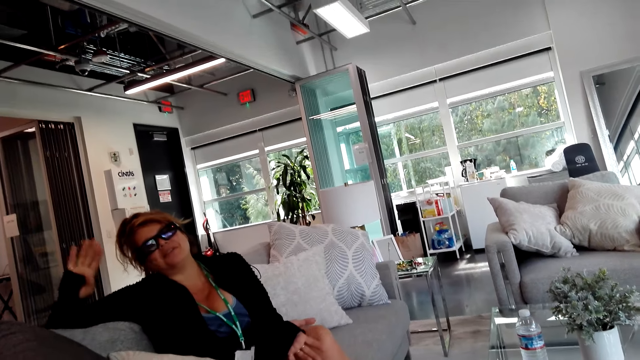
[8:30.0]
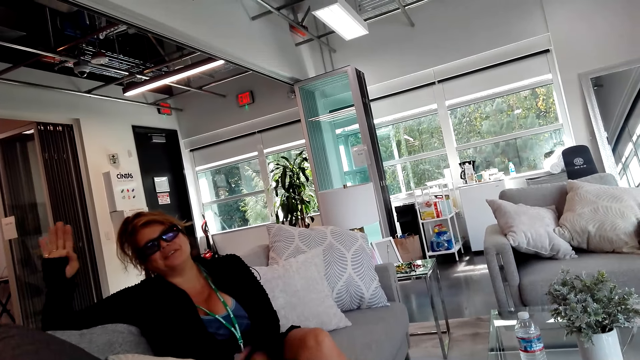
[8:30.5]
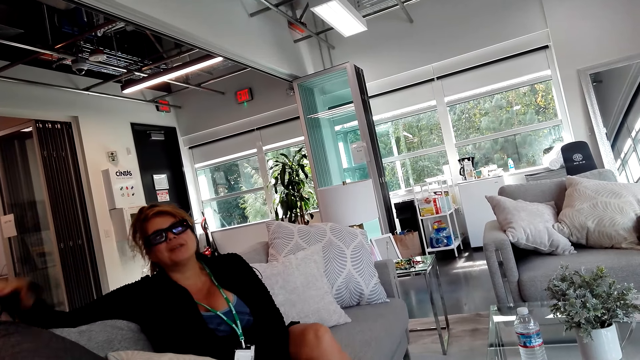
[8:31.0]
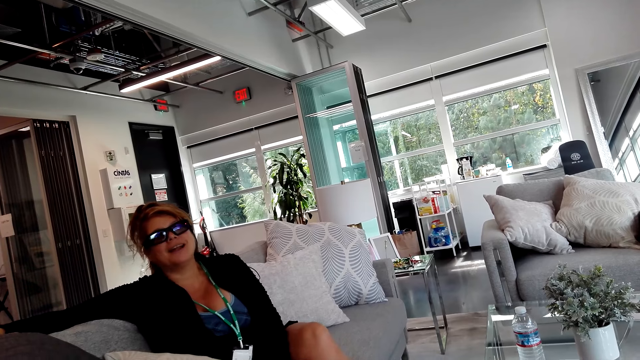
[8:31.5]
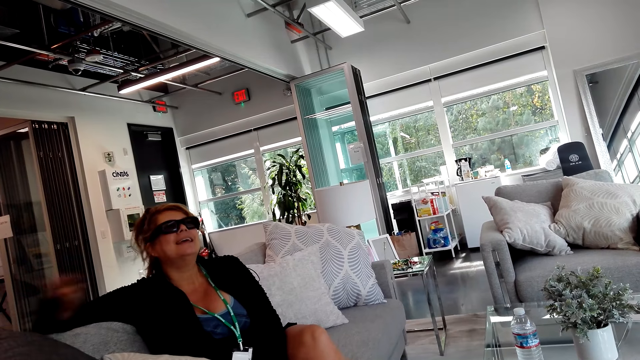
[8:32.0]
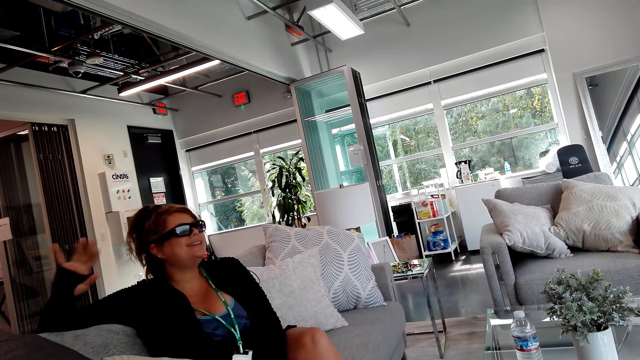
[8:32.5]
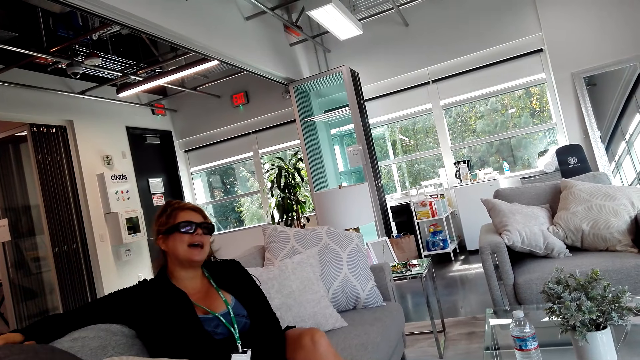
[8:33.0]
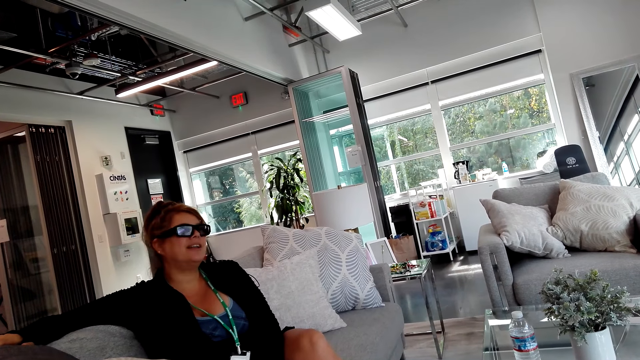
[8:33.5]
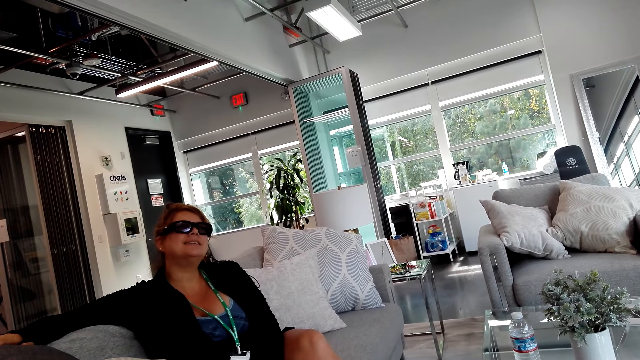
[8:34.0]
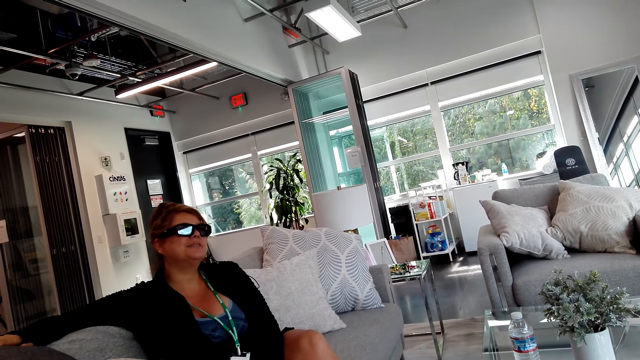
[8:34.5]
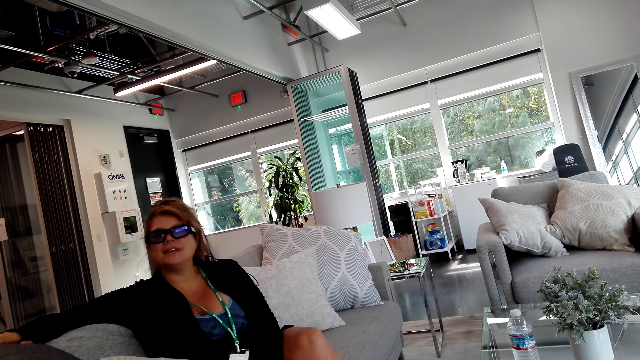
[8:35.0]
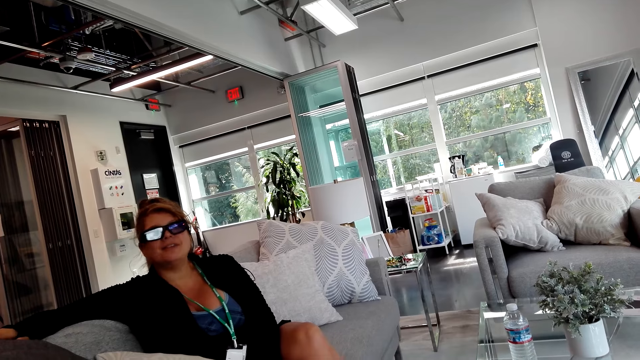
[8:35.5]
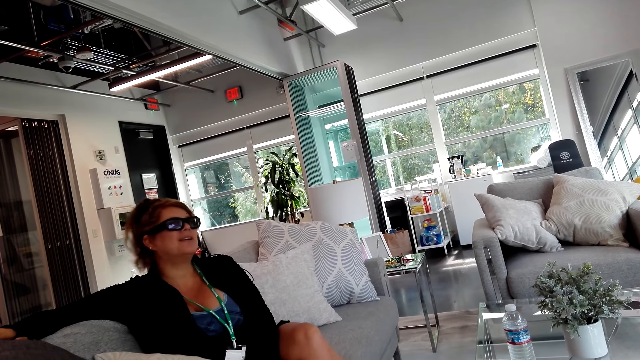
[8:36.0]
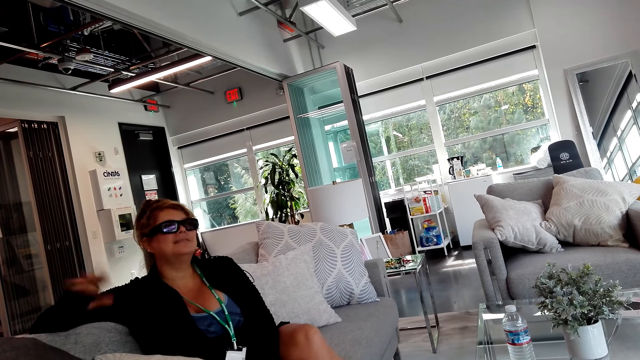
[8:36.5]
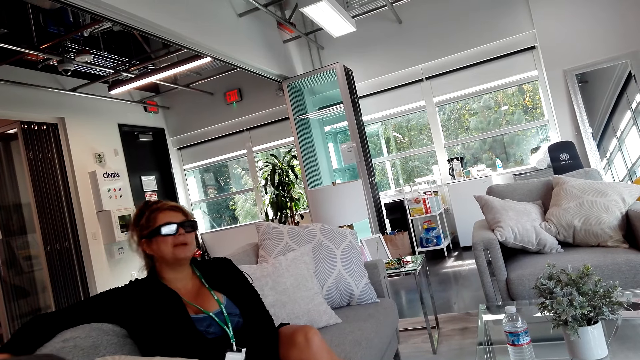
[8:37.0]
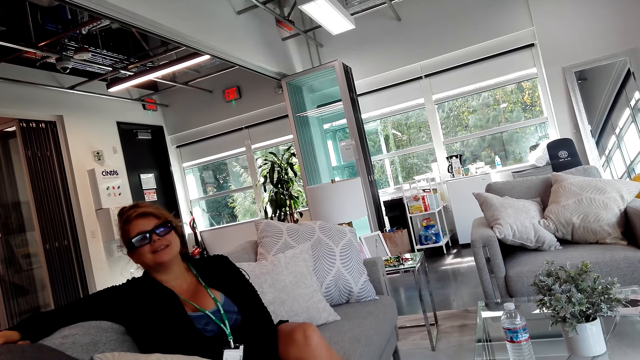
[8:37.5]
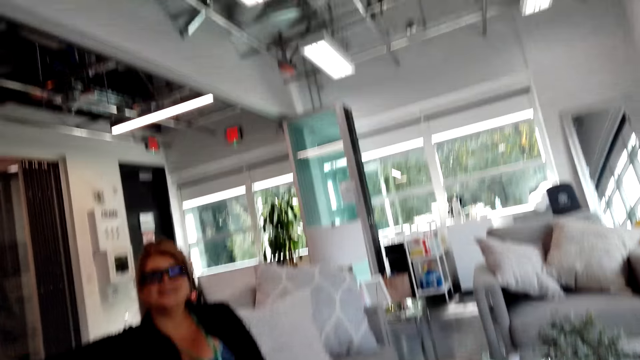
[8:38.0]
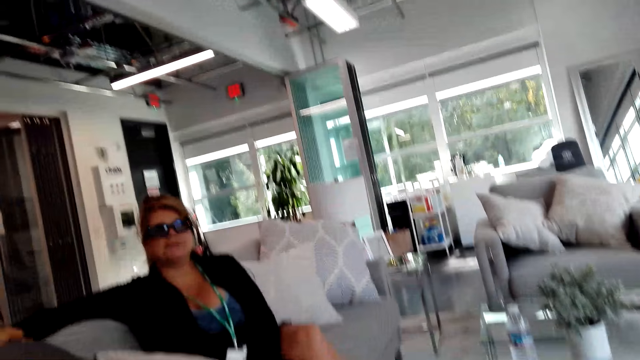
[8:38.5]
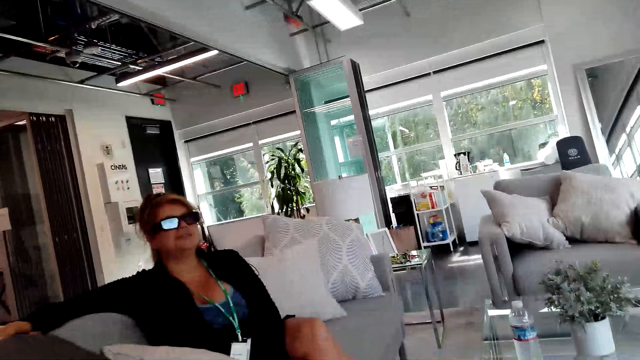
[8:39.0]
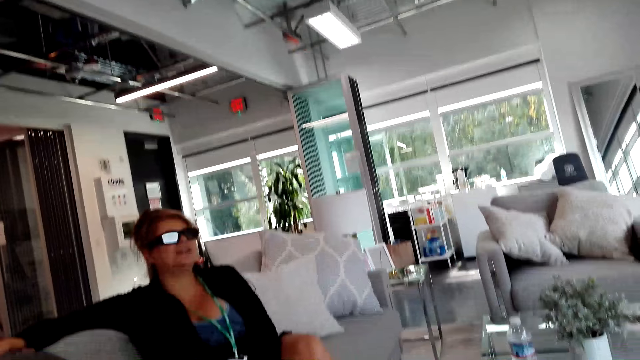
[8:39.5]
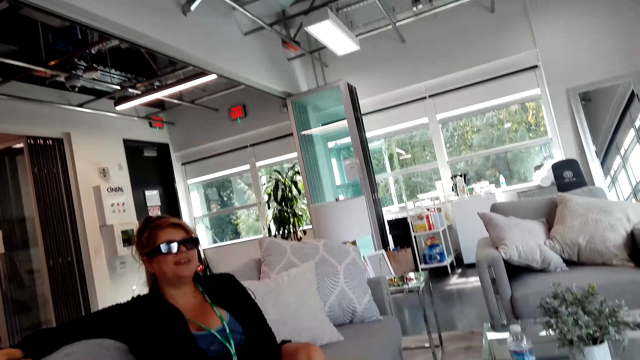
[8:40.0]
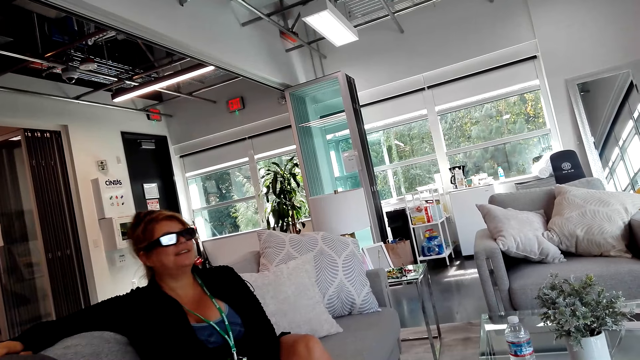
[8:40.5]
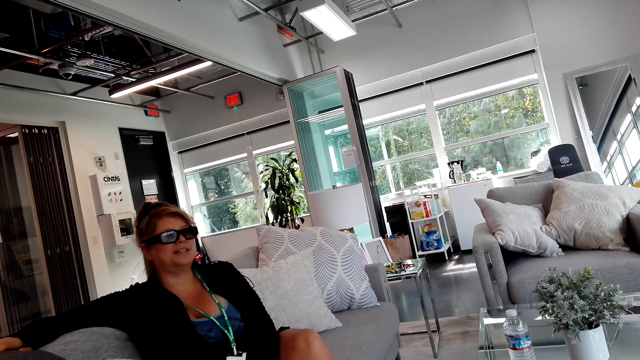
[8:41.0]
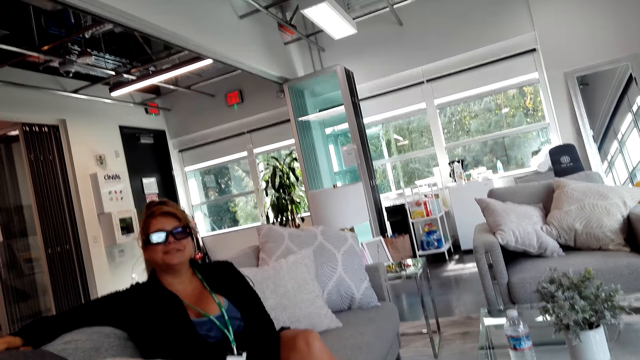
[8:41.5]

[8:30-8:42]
A woman dialogues with the camera wearer. The woman talks with hand gestures.

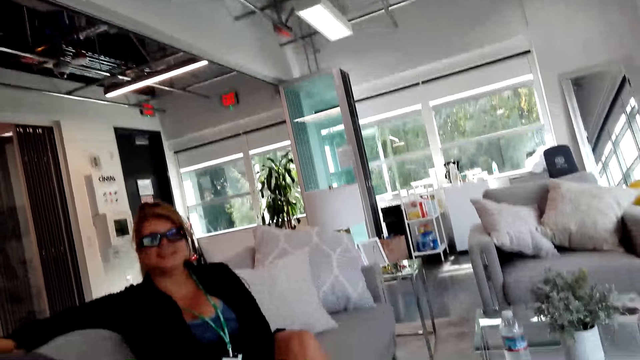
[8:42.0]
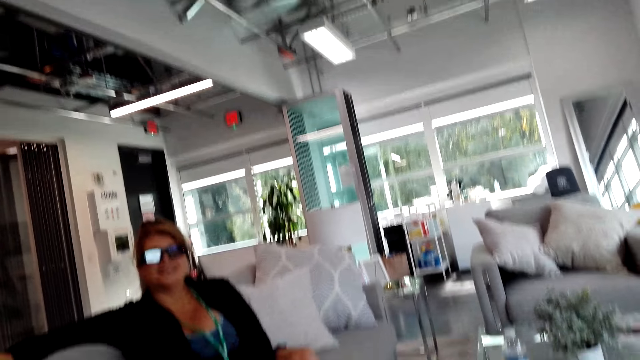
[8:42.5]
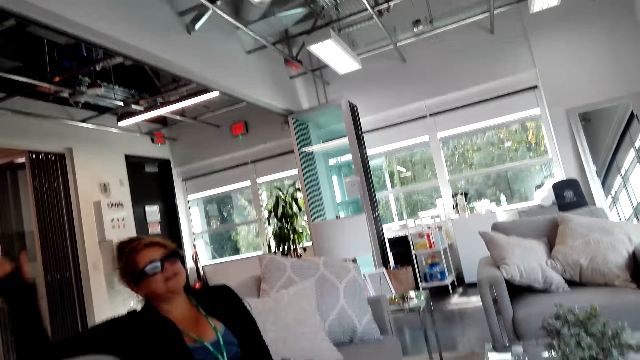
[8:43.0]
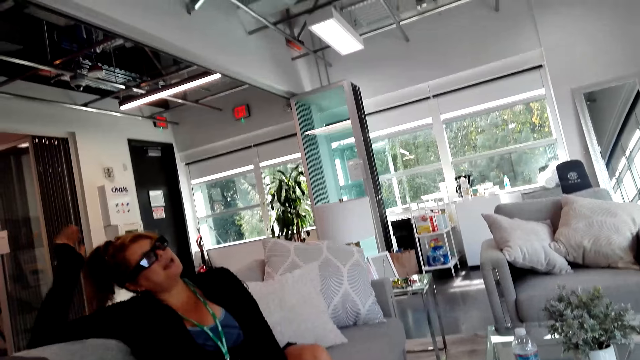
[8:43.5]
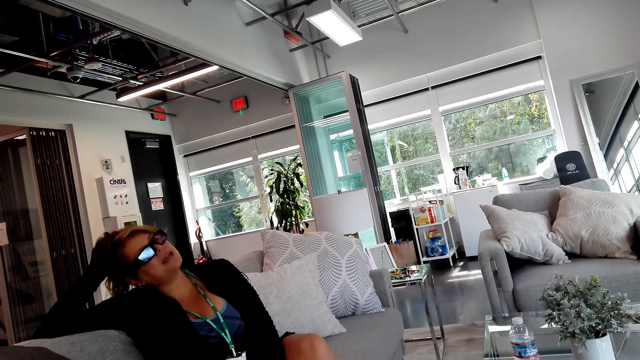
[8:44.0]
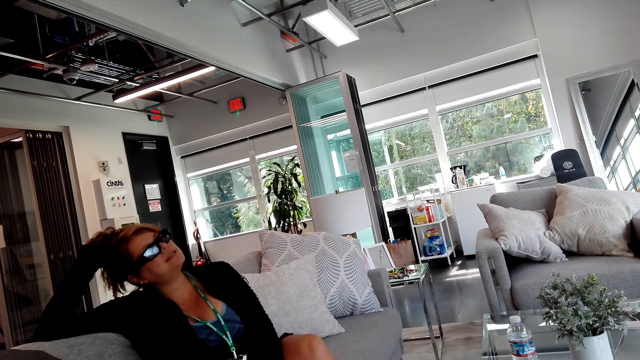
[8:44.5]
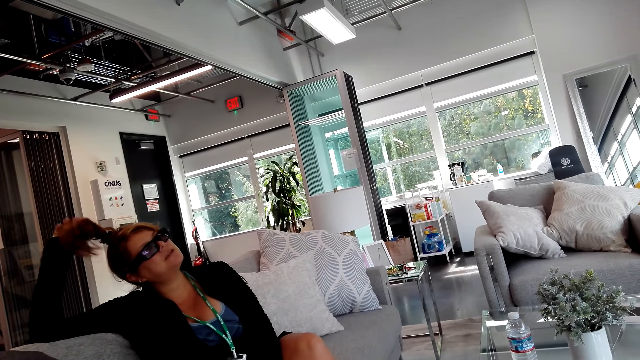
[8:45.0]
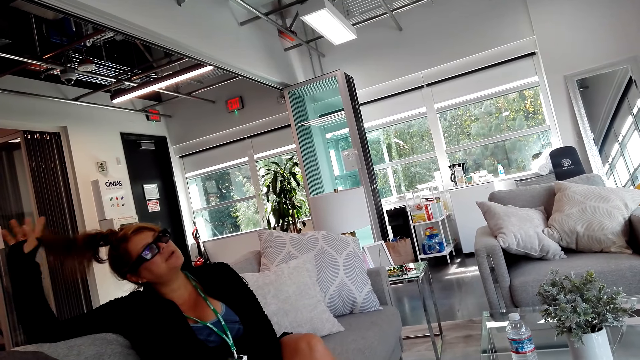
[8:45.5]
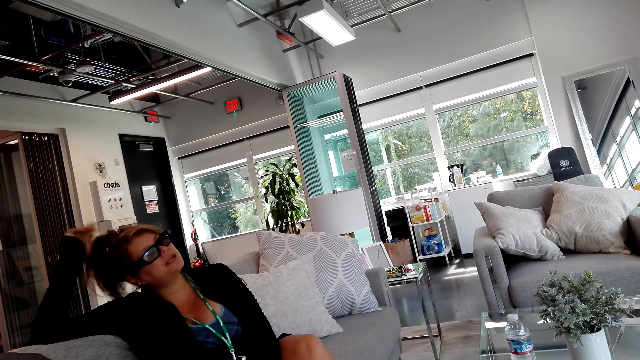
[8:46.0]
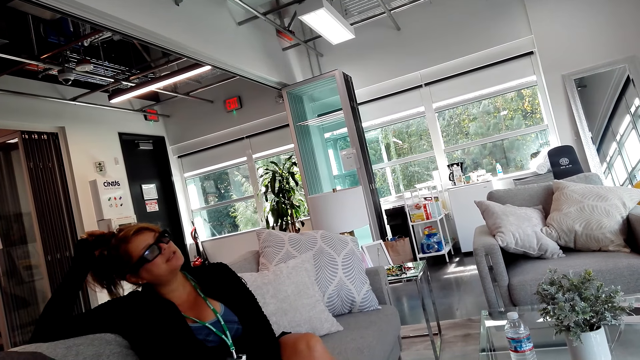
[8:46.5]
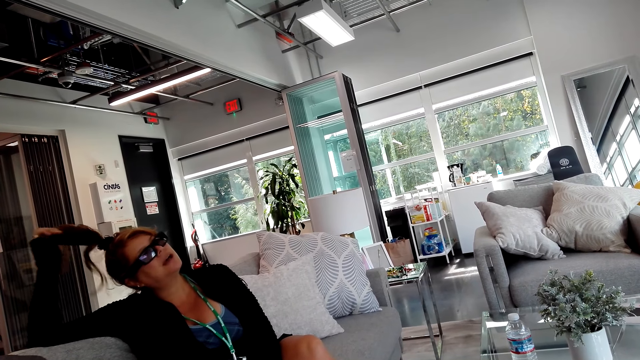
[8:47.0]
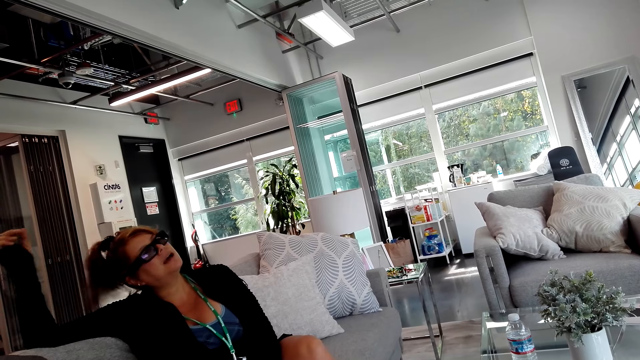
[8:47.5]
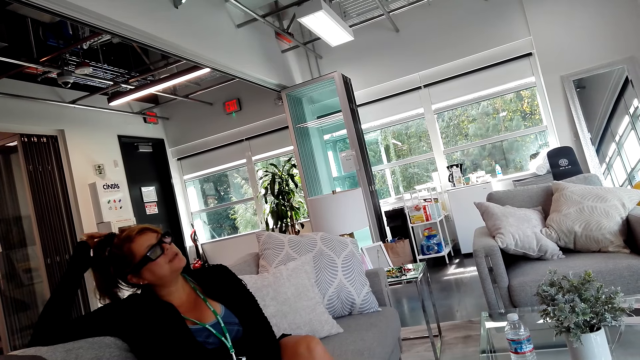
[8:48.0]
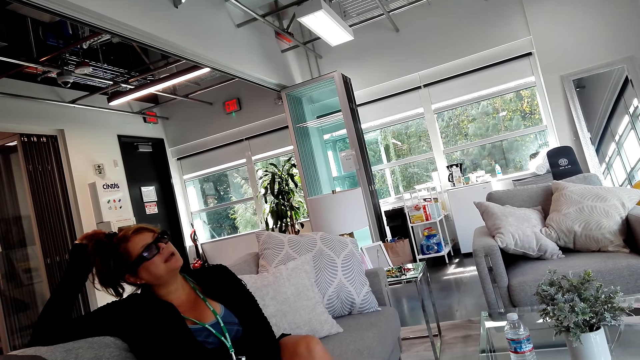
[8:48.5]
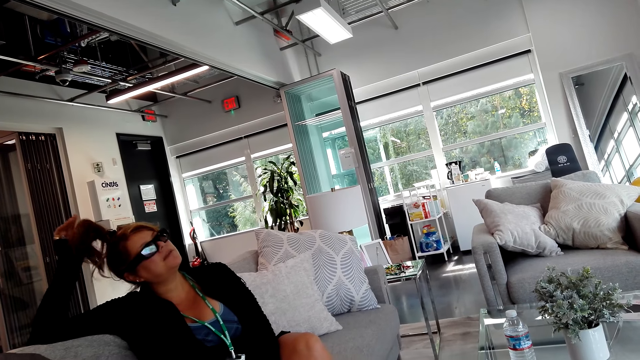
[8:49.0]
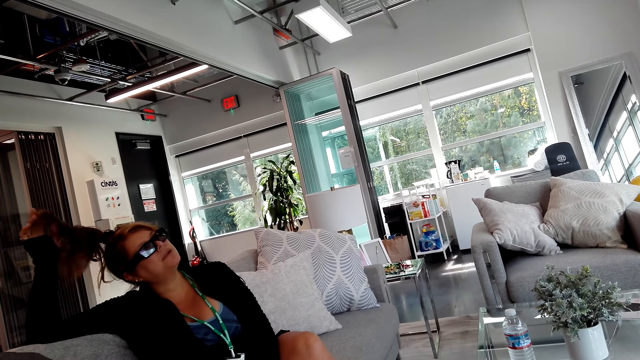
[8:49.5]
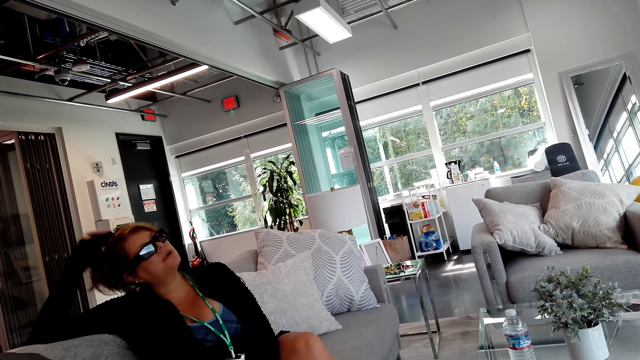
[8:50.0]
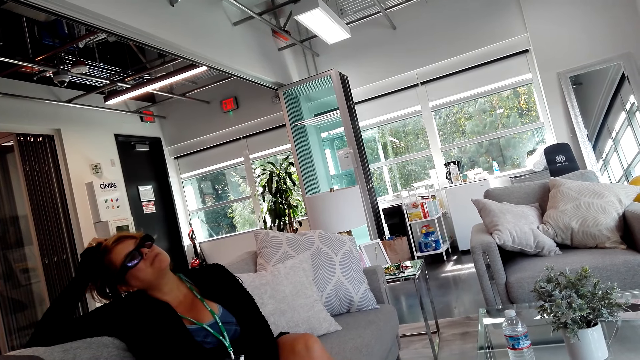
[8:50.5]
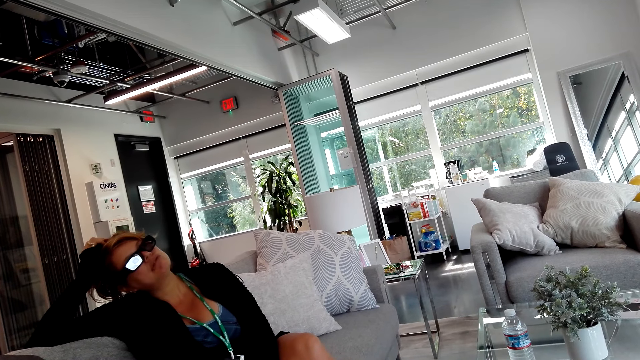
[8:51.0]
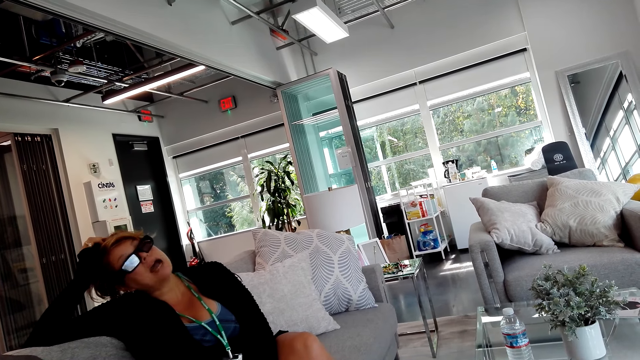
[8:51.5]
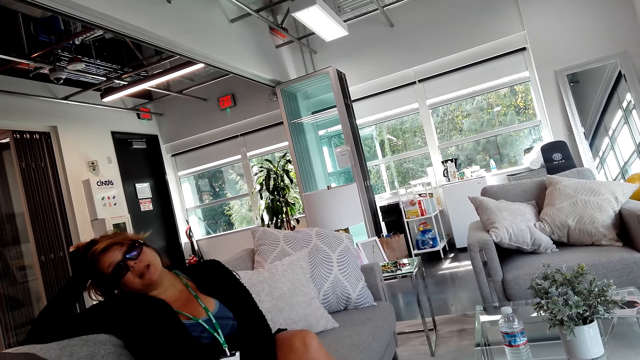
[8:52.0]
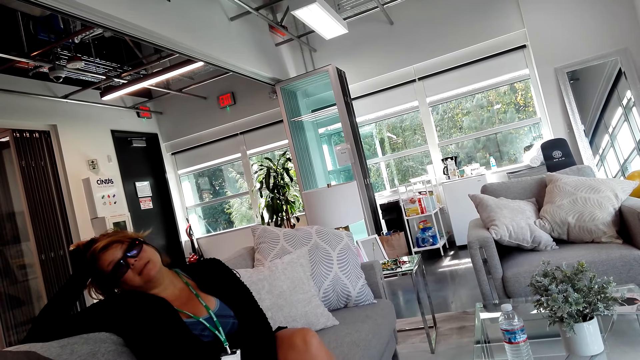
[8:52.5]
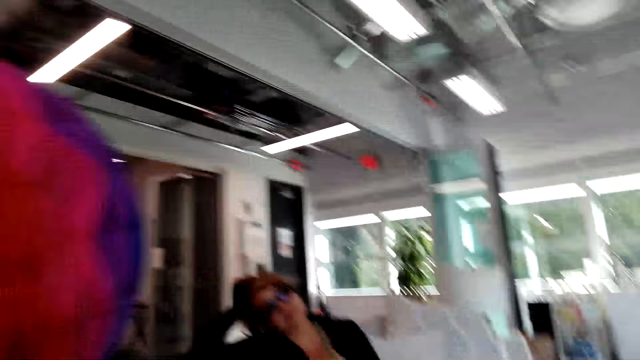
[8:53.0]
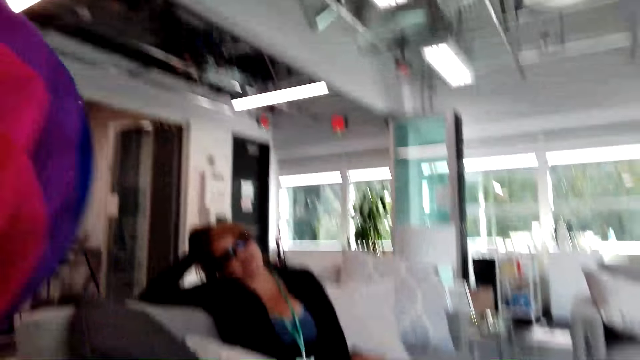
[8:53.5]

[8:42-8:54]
A woman strokes hair and dialogues with the camera wearer. The camera wearer talks to the woman. The woman dialogues with the camera wearer.
